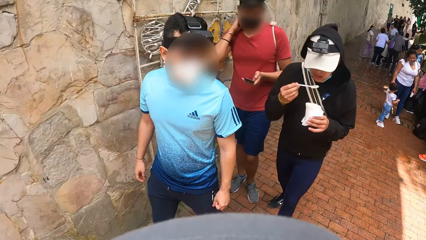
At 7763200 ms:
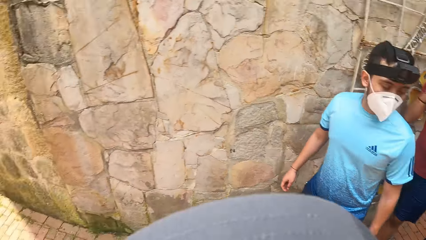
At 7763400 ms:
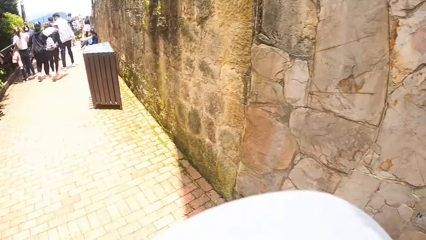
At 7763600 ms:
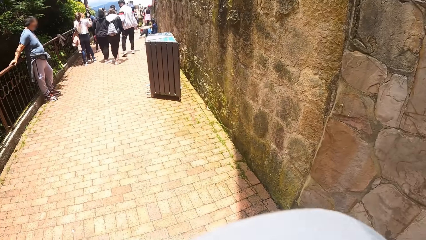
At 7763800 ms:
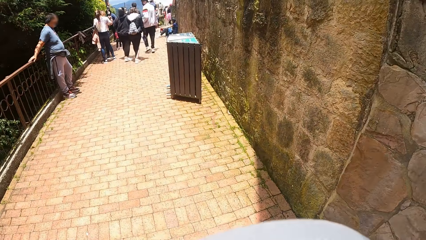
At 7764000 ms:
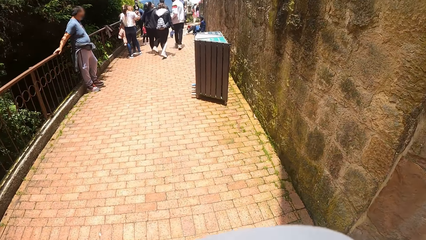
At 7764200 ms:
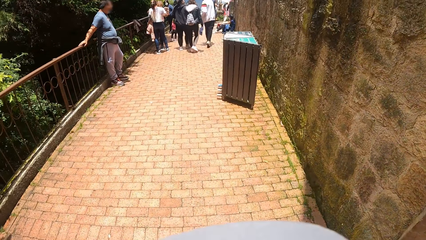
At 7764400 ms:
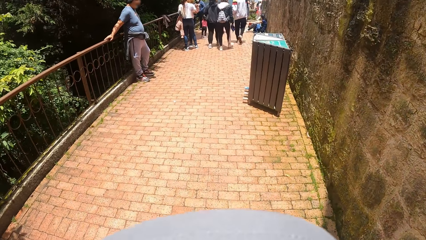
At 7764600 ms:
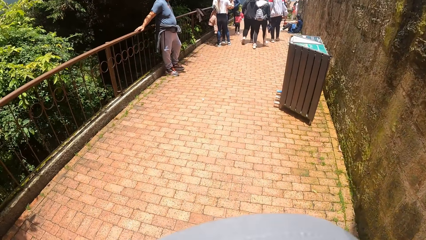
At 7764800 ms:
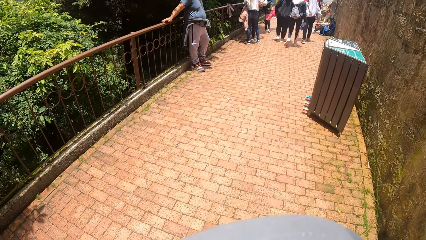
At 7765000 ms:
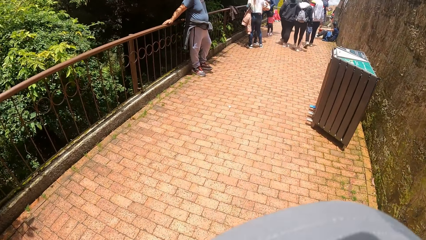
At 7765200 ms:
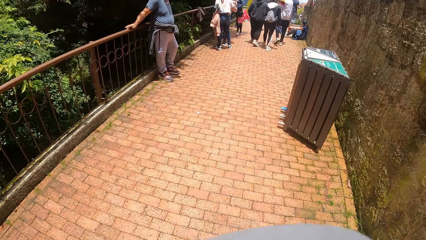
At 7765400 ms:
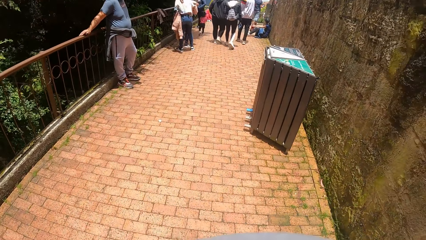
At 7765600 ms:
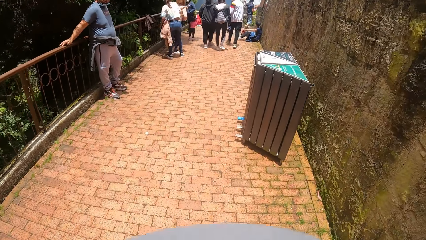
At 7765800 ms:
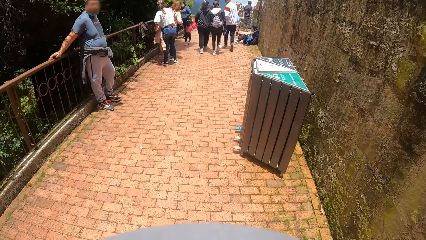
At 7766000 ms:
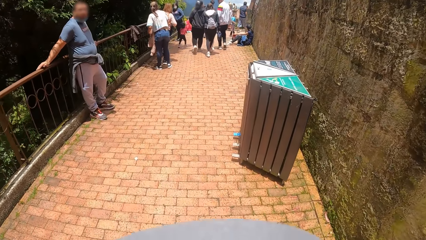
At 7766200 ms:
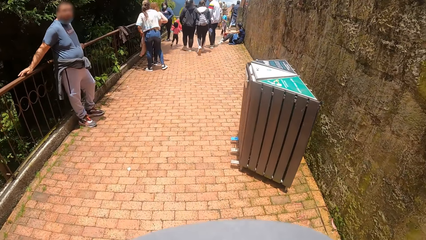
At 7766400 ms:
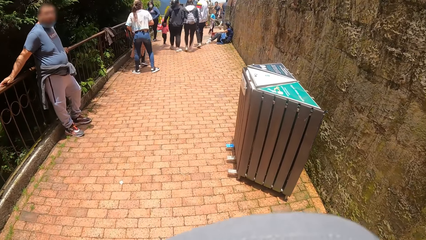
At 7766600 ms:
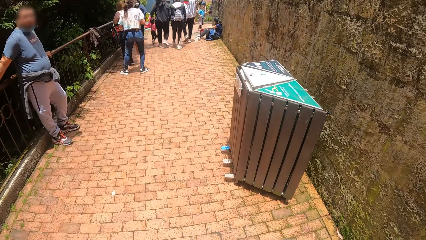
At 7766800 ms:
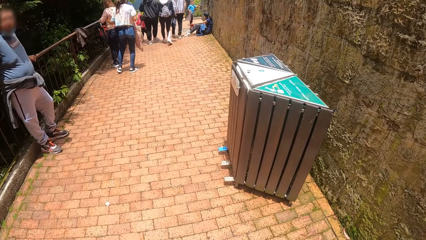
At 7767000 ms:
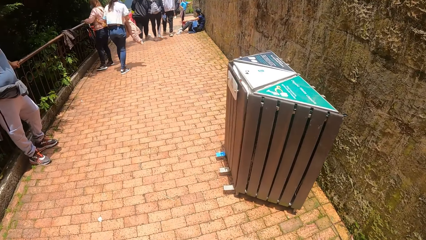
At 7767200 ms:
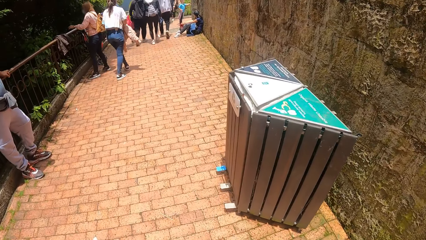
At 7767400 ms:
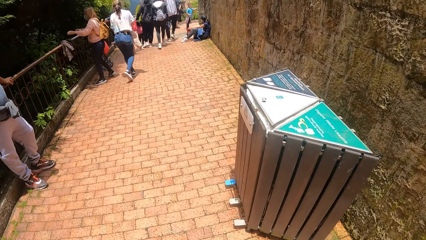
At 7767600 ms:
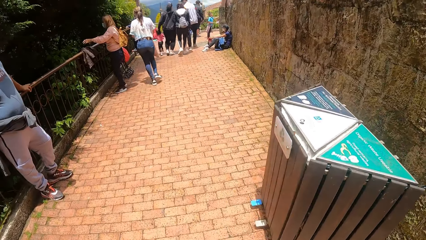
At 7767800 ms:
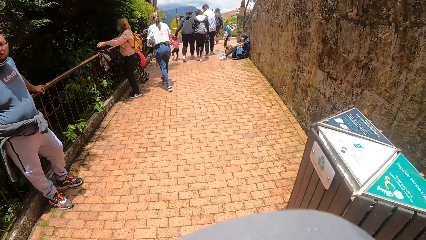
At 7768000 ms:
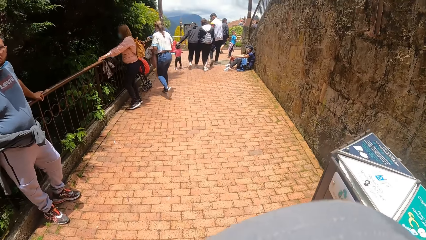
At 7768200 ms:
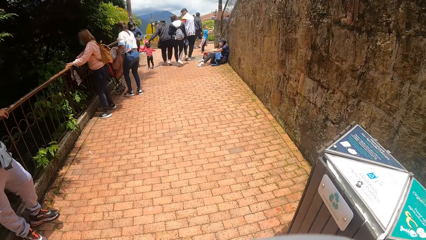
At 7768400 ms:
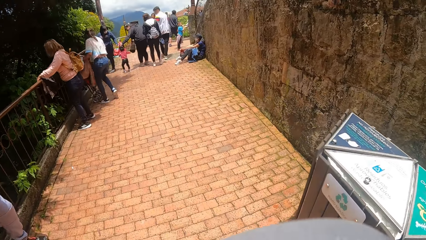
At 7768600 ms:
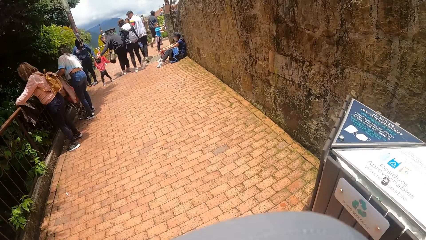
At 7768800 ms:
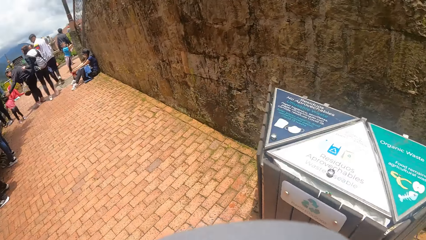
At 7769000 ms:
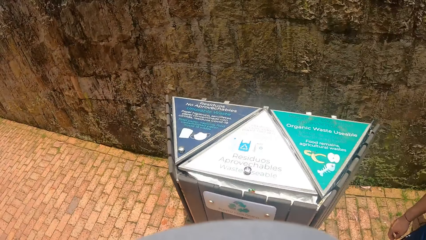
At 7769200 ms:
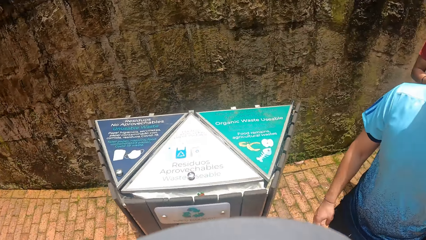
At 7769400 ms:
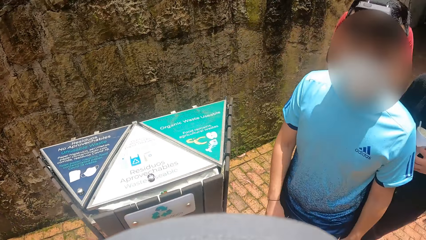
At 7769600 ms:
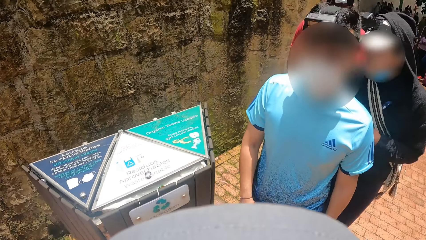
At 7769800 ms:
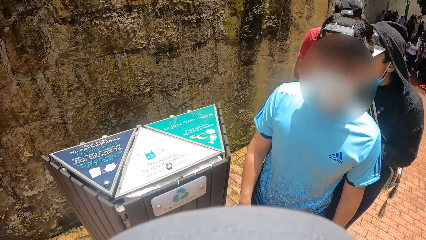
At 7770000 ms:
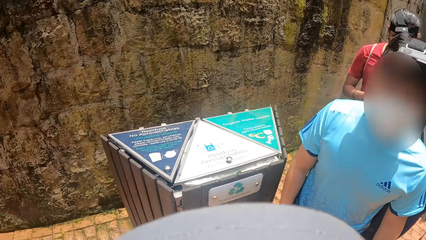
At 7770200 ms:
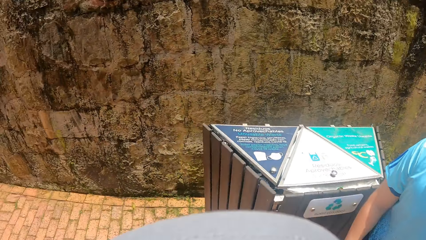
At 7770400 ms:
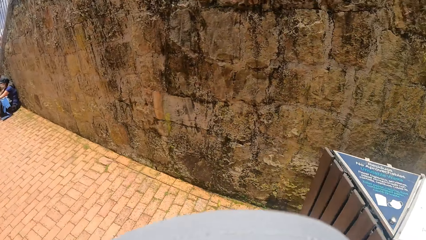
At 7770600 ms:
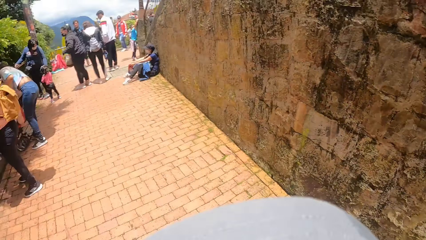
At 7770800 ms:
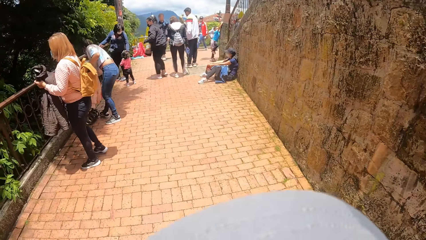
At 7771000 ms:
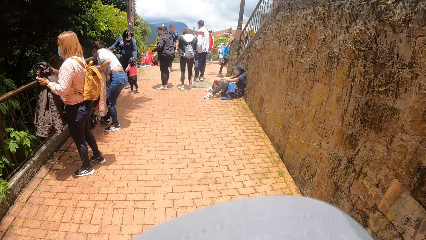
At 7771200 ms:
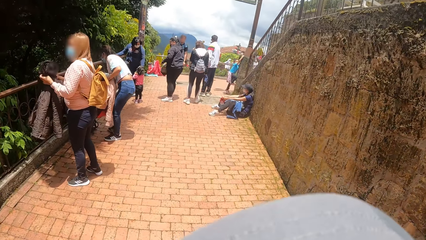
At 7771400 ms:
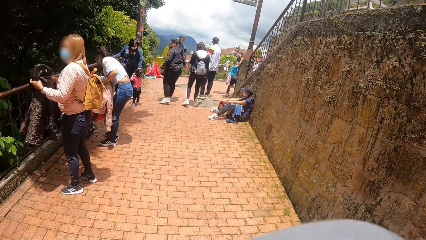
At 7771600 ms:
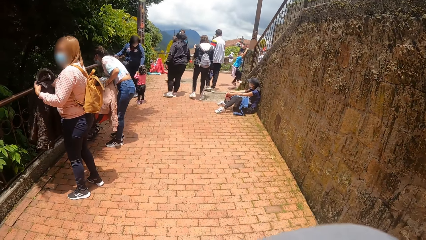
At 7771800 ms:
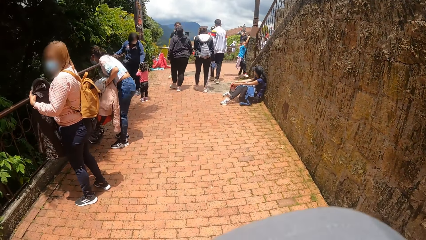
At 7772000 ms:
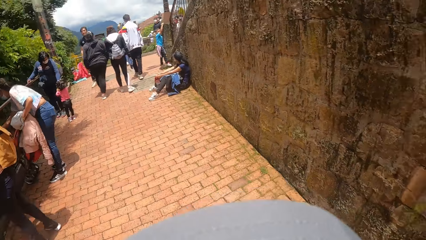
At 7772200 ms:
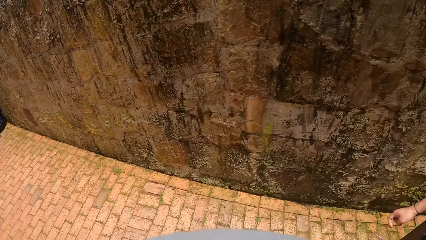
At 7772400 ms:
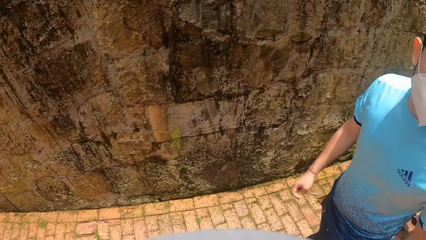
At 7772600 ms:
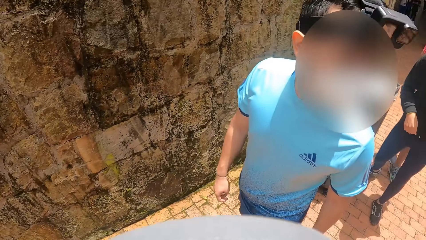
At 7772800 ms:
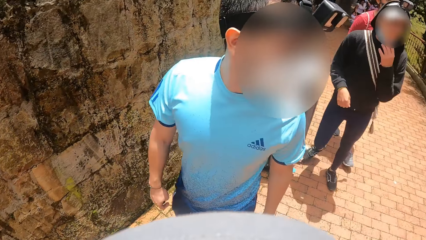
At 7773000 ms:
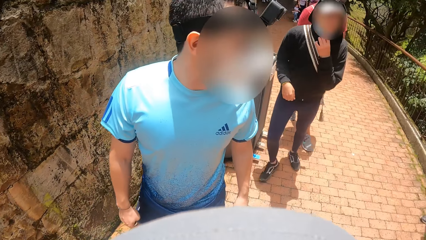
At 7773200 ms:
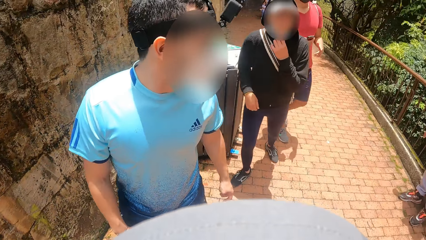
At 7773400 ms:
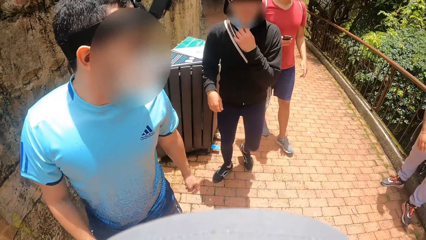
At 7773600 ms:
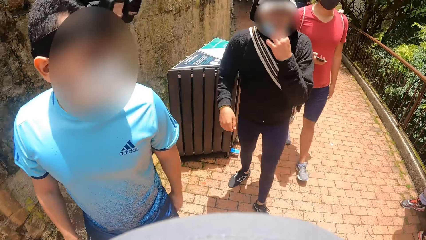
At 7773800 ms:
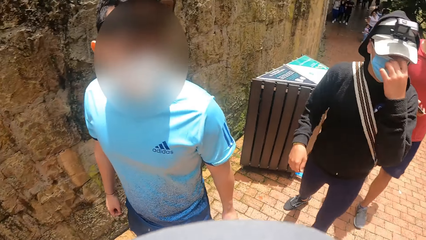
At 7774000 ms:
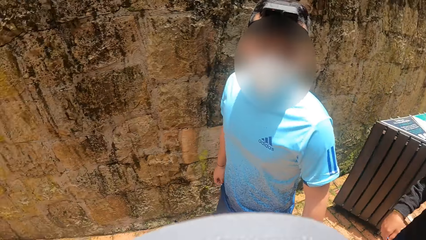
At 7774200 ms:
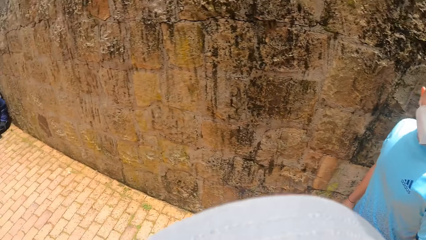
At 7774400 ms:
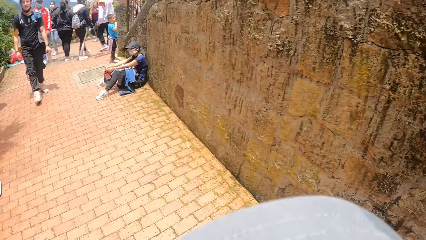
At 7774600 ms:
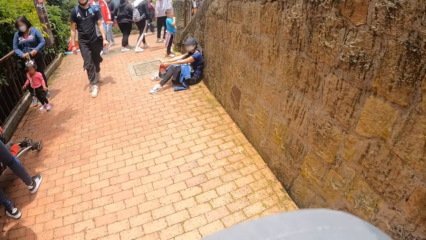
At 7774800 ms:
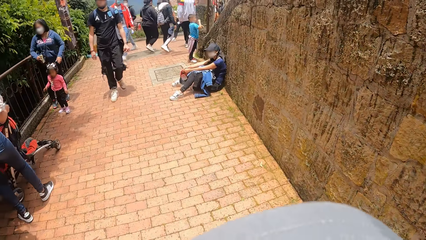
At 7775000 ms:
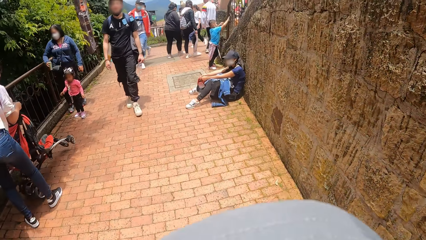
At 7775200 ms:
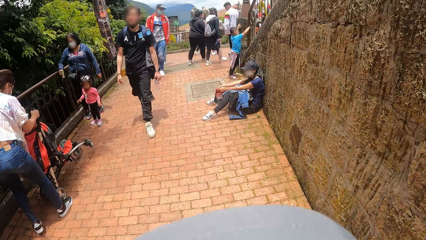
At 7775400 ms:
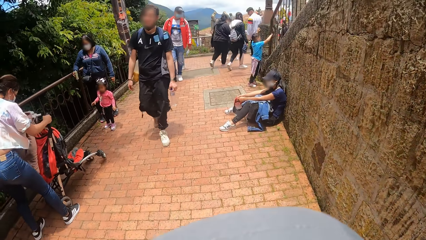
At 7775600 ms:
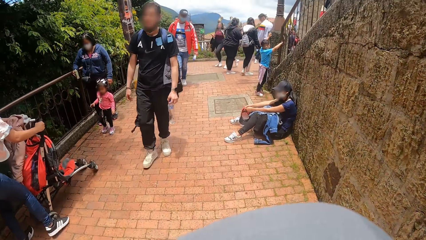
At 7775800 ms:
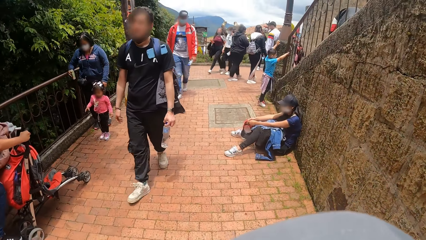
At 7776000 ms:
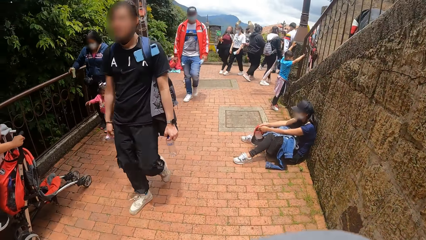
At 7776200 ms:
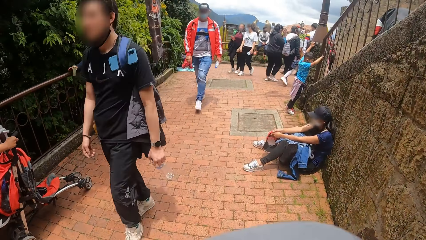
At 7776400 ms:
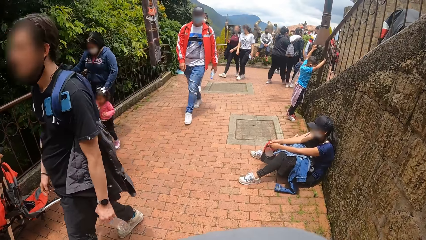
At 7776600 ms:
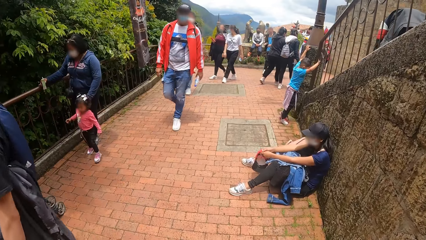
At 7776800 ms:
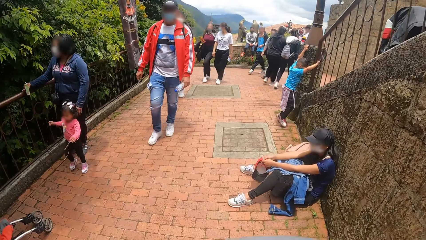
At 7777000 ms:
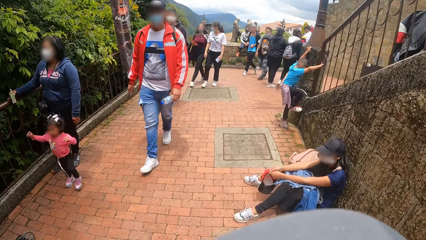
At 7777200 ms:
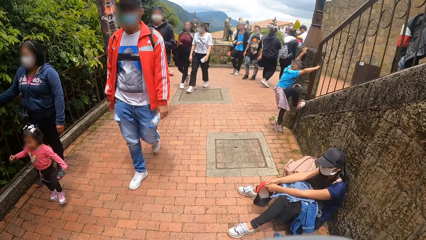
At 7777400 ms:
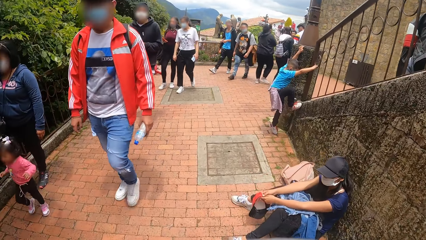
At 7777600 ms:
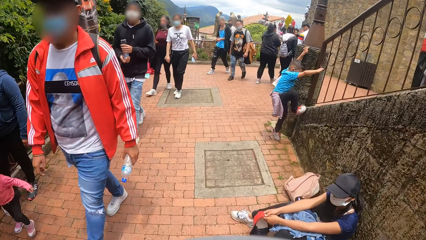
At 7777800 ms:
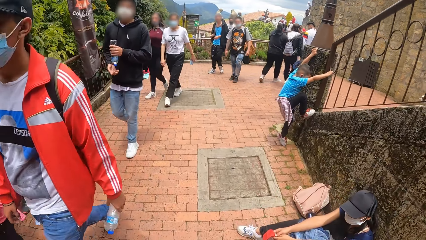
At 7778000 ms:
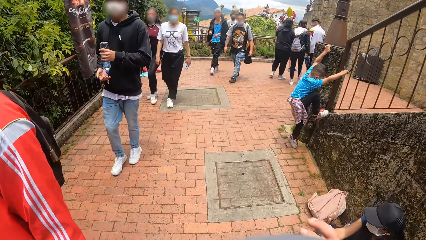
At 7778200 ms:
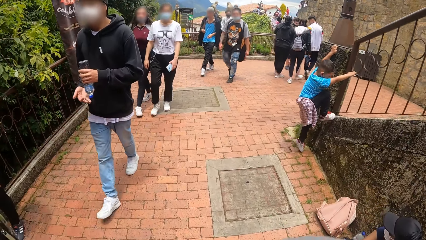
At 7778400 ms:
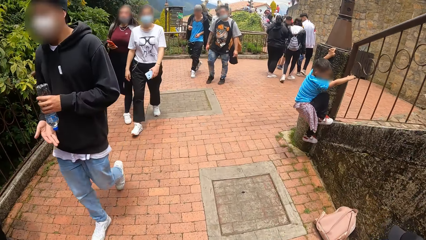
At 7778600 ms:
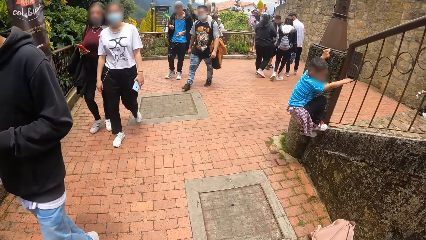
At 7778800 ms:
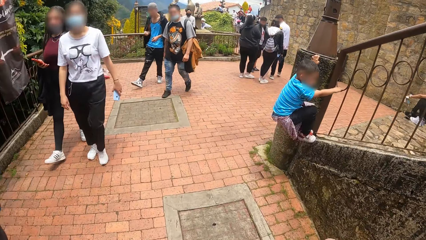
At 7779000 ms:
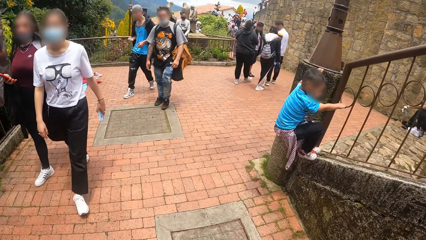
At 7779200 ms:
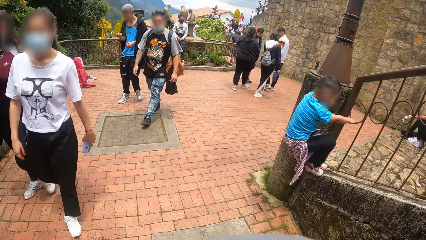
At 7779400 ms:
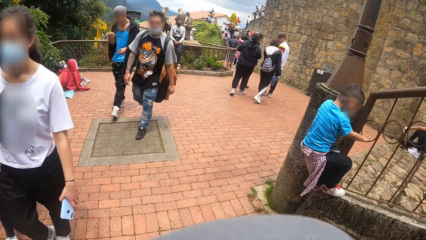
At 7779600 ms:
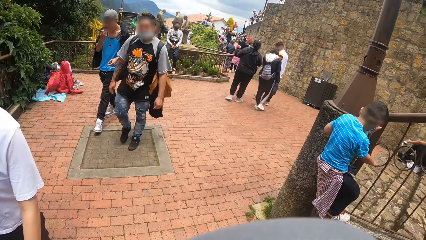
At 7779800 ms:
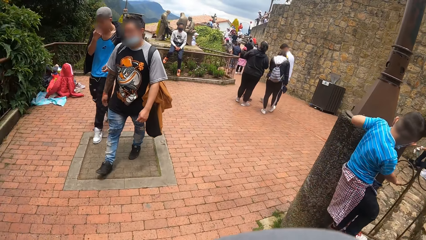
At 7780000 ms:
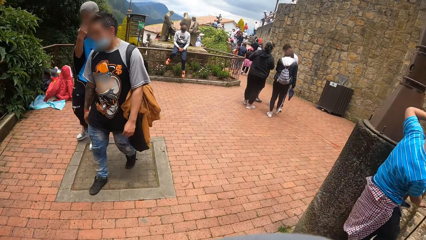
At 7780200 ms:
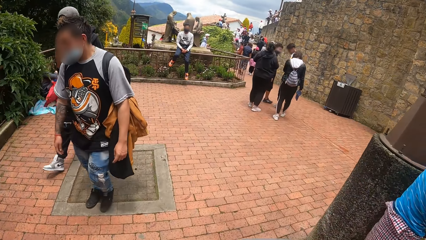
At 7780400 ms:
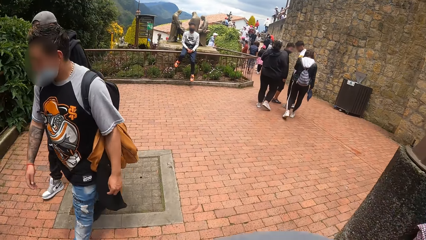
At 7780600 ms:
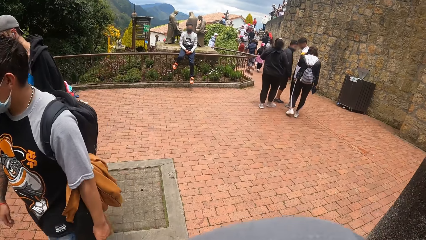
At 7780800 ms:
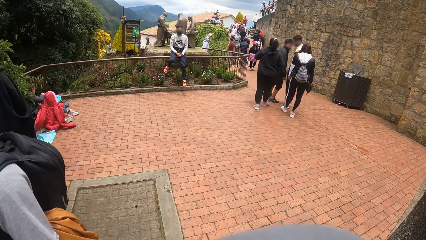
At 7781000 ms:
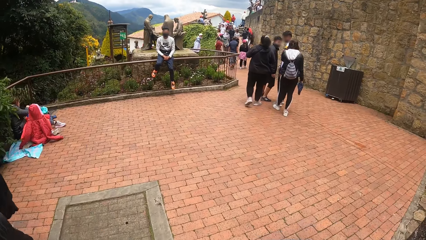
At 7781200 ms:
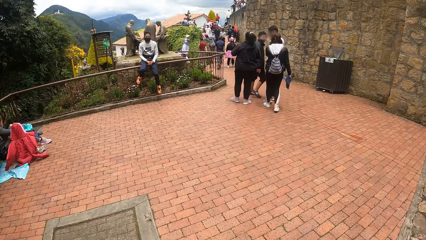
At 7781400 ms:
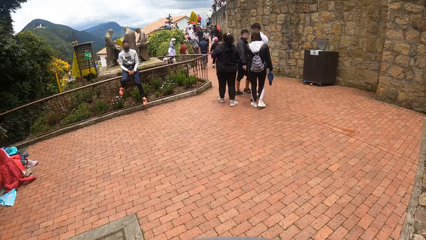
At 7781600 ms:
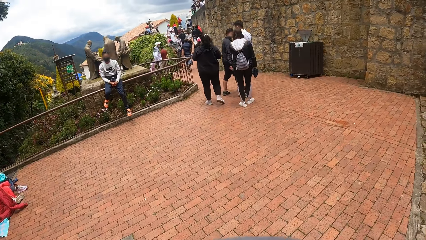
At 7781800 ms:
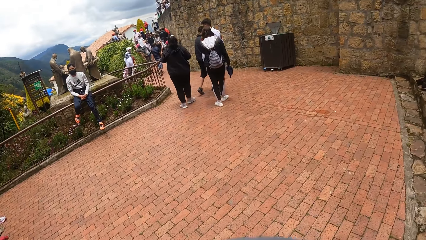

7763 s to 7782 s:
The camera wearer turns towards a group of people. They walk along the pavement. They look around. They walk along the pavement. They look around. They turn towards a man, another man and a third man. They turn towards the group of people. They walk along the pavement. They walk past the group of people.
